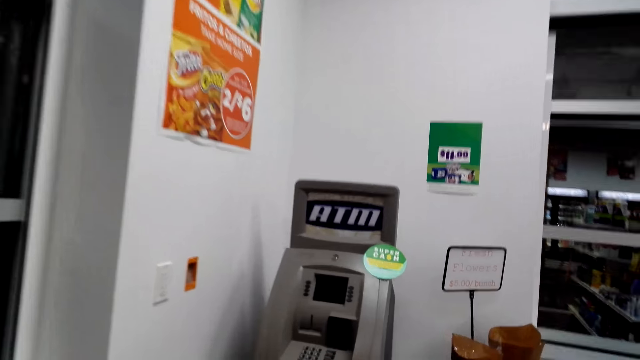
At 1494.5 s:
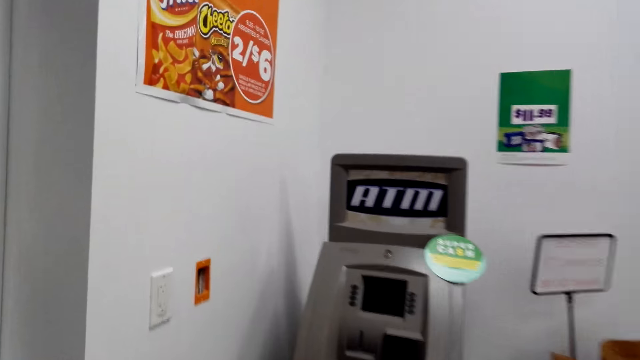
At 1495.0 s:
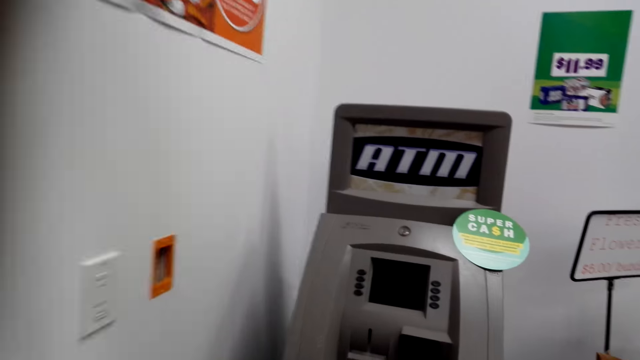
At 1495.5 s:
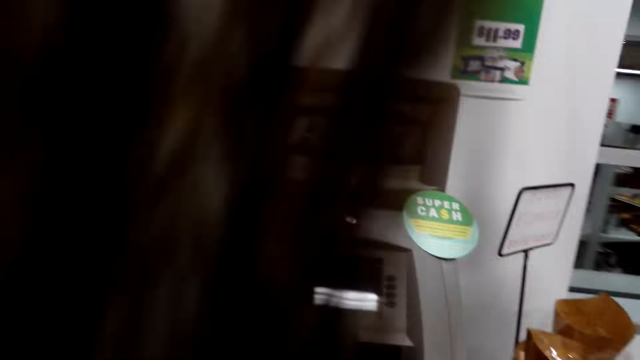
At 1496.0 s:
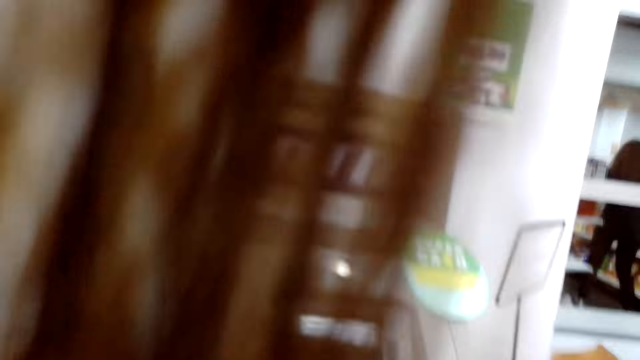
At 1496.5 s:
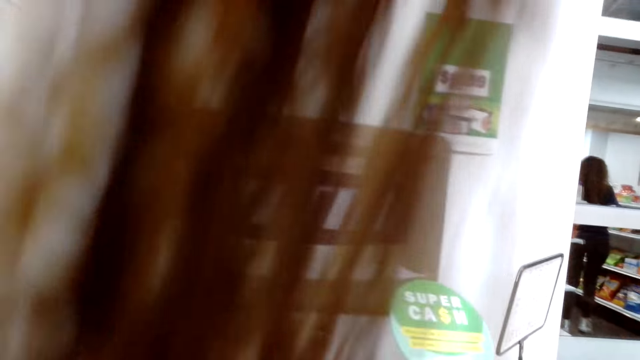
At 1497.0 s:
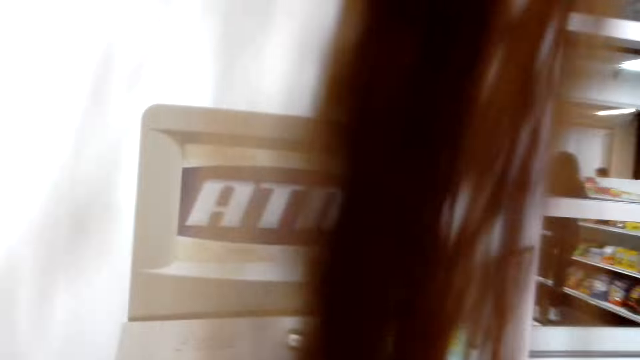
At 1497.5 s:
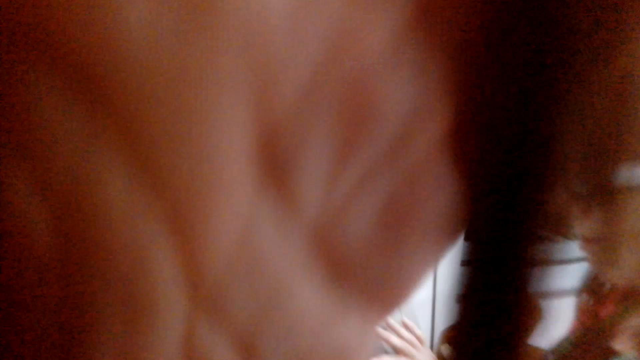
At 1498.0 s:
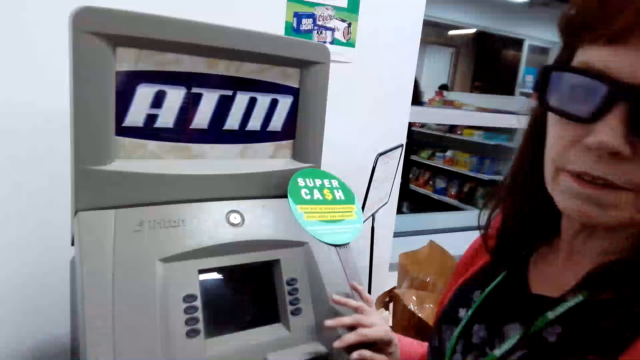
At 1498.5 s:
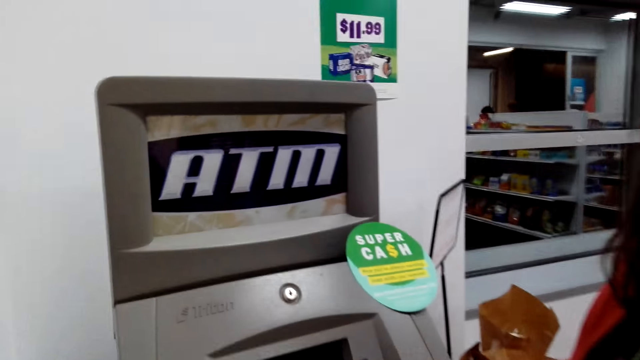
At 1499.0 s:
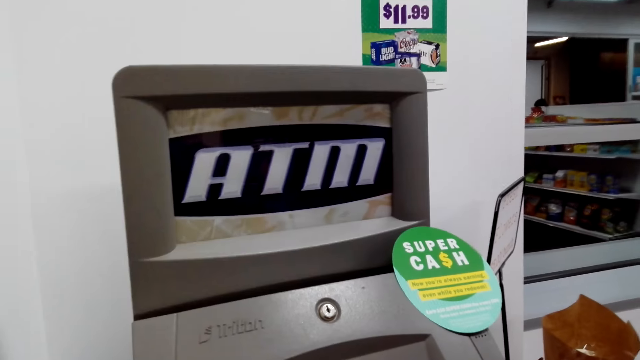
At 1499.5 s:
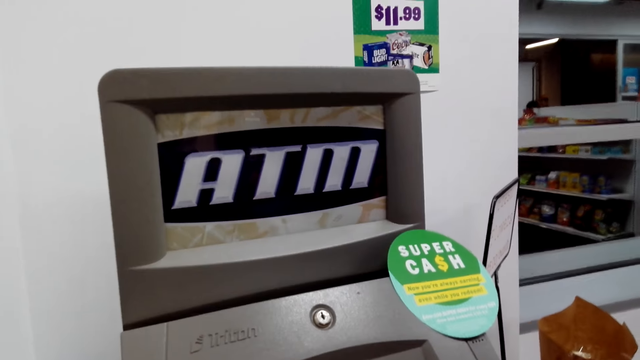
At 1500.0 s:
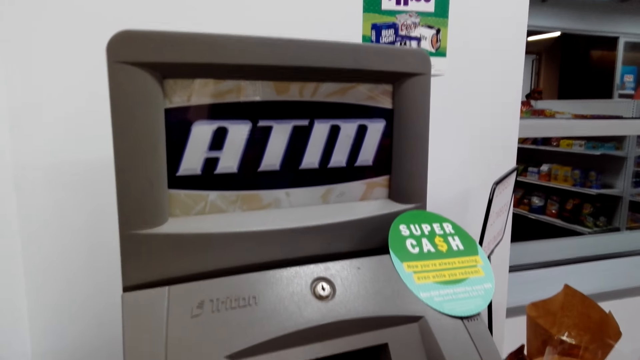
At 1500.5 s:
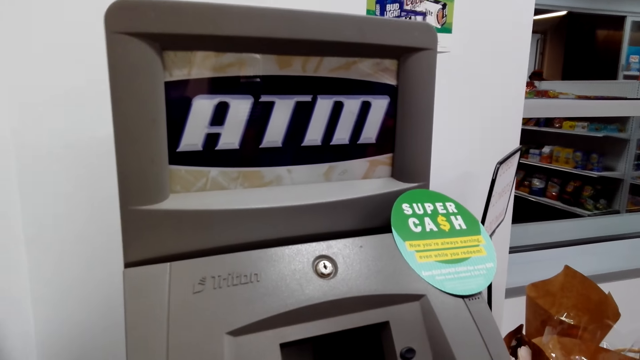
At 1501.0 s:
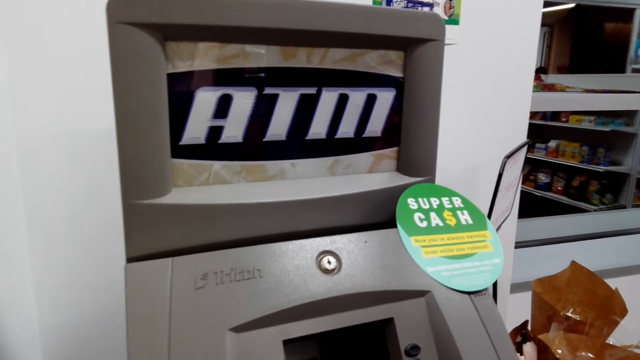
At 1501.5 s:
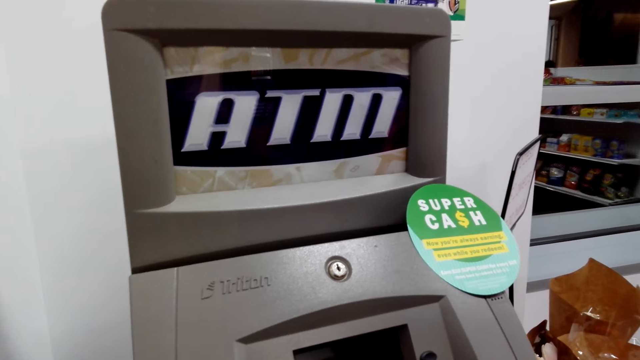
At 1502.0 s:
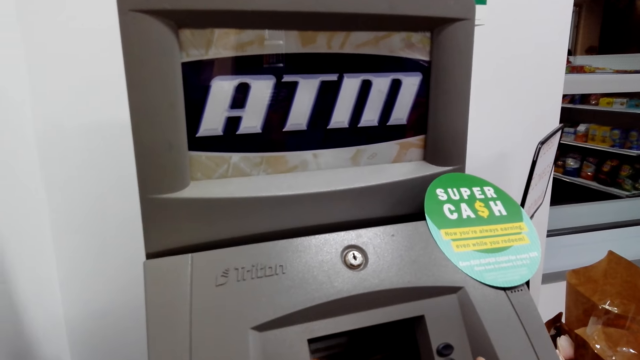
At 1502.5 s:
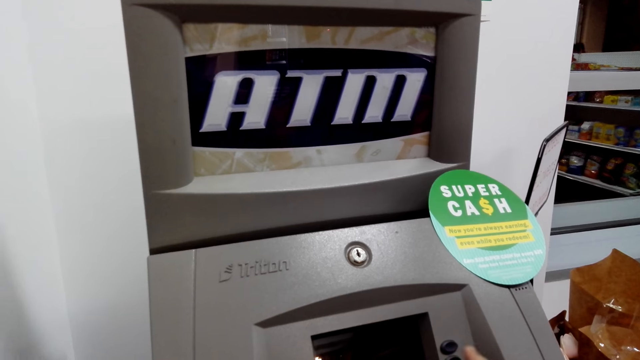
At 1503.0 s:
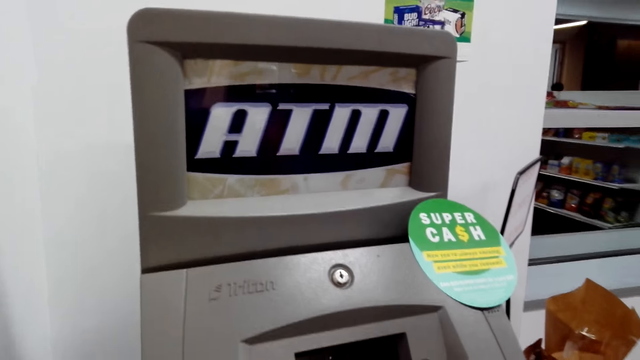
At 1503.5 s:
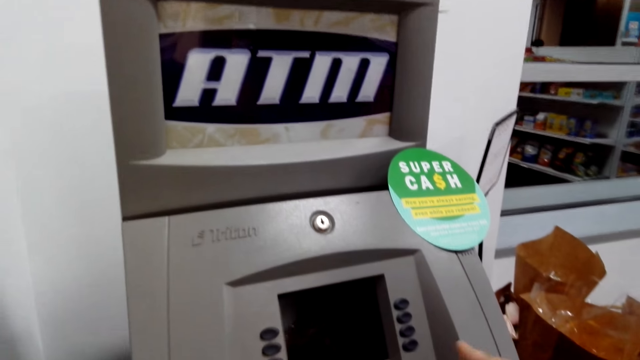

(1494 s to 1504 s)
The camera wearer walks towards the ATM machine. A woman places her hand on the ATM machine. The camera wearer adjusts her hair. The woman operates the ATM. The camera wearer looks around.

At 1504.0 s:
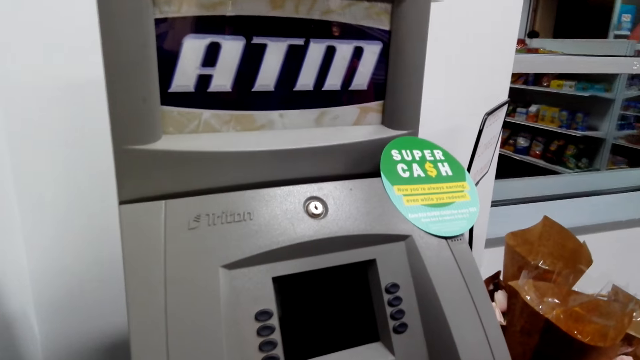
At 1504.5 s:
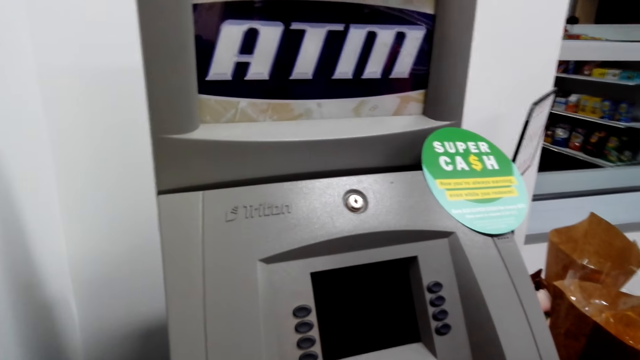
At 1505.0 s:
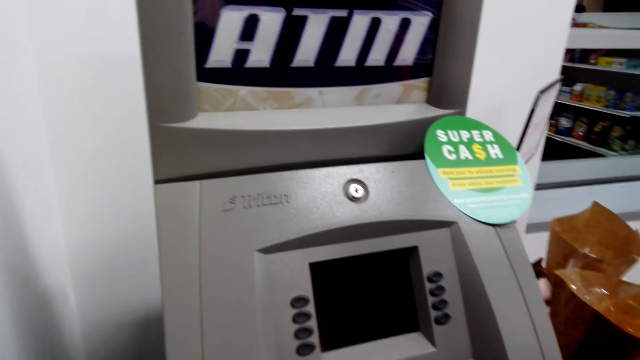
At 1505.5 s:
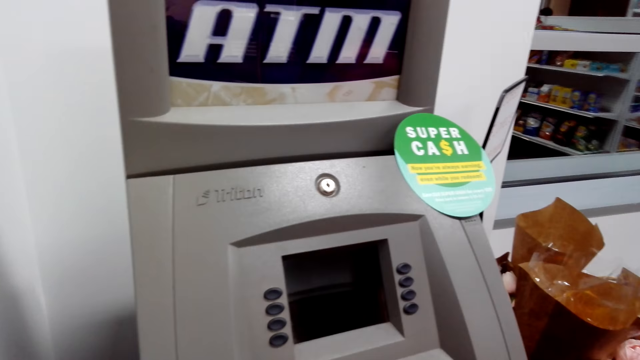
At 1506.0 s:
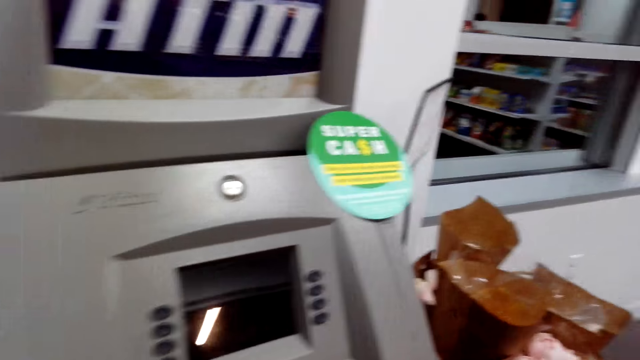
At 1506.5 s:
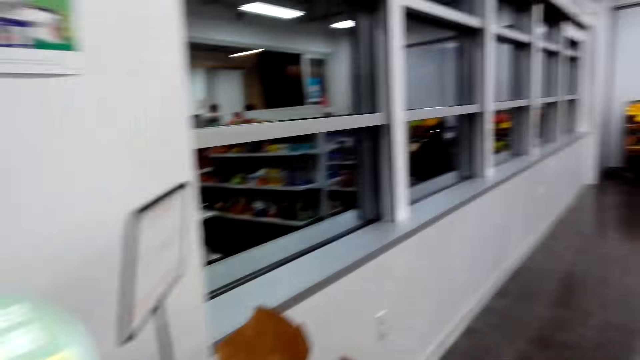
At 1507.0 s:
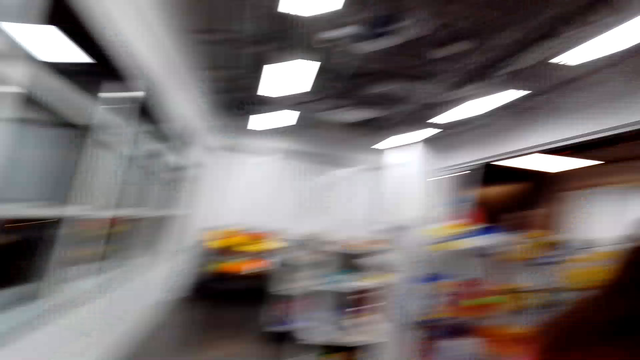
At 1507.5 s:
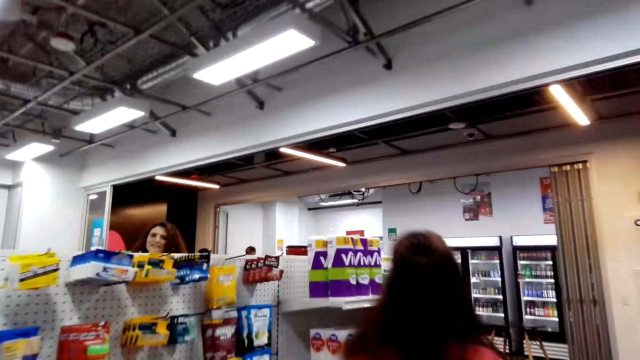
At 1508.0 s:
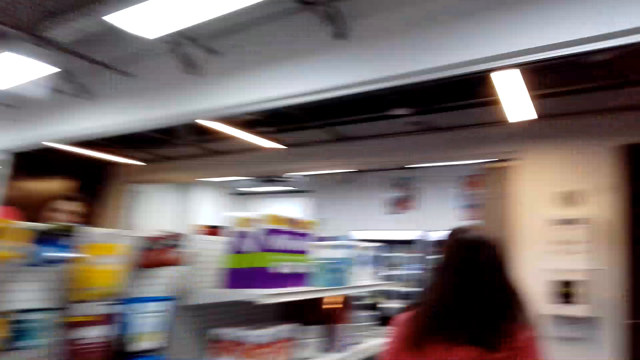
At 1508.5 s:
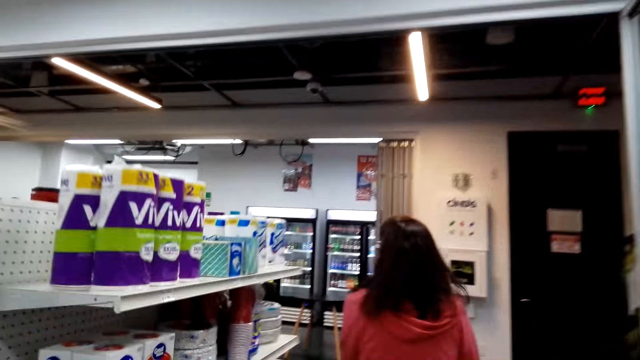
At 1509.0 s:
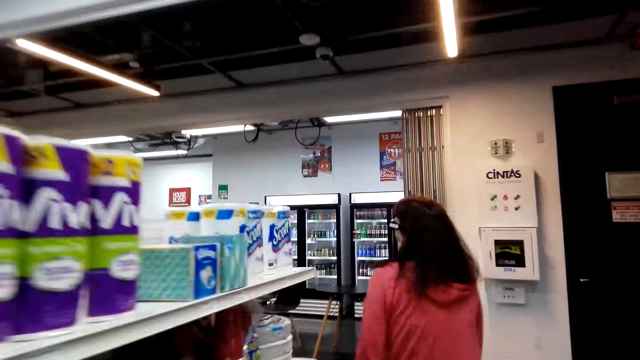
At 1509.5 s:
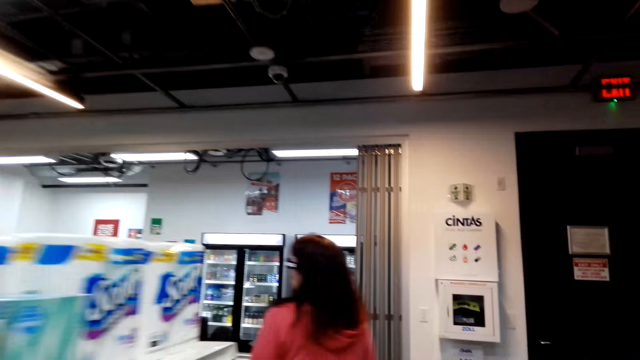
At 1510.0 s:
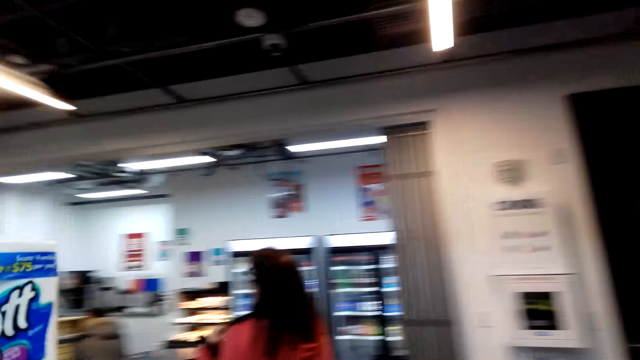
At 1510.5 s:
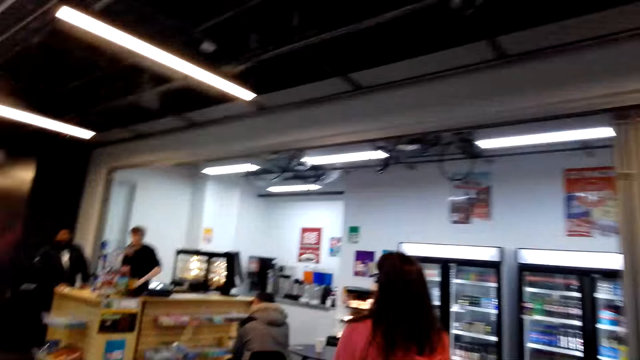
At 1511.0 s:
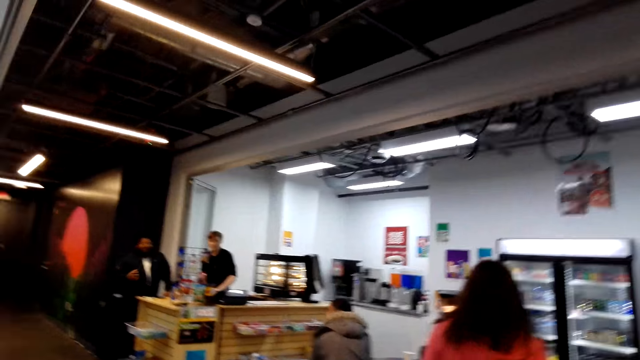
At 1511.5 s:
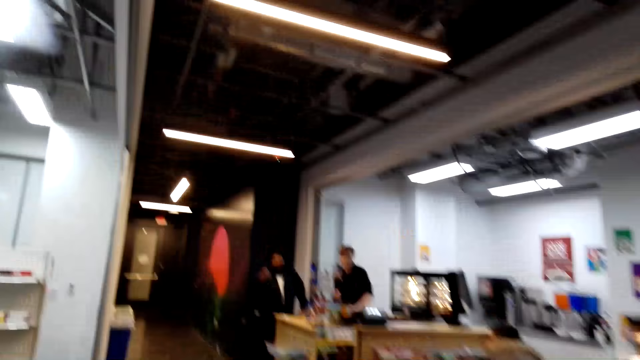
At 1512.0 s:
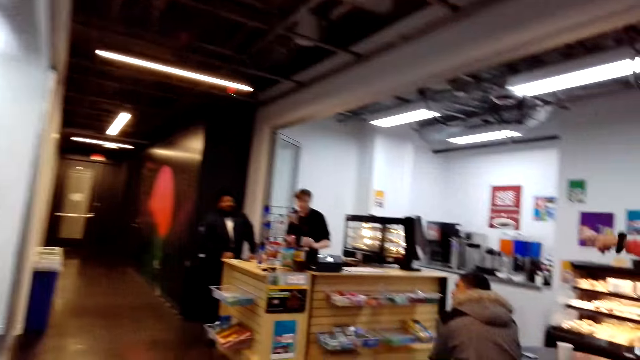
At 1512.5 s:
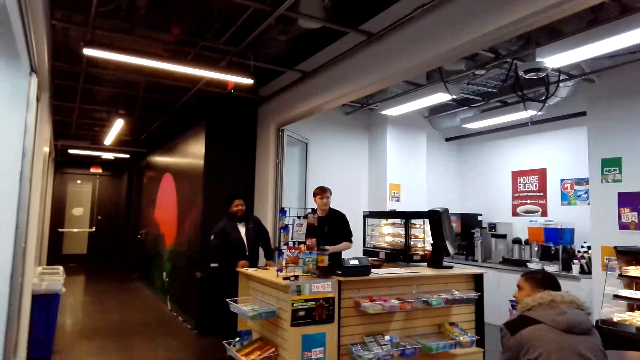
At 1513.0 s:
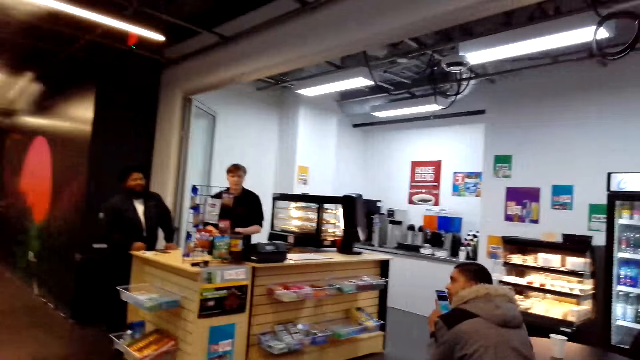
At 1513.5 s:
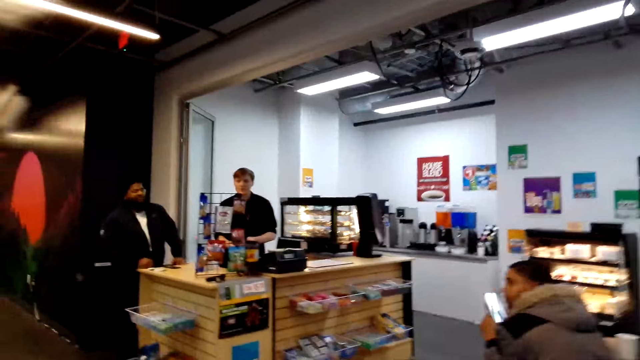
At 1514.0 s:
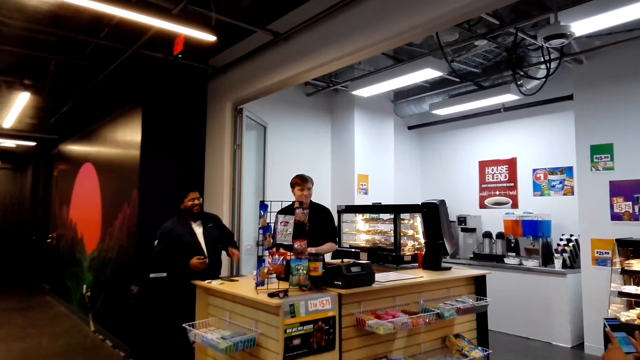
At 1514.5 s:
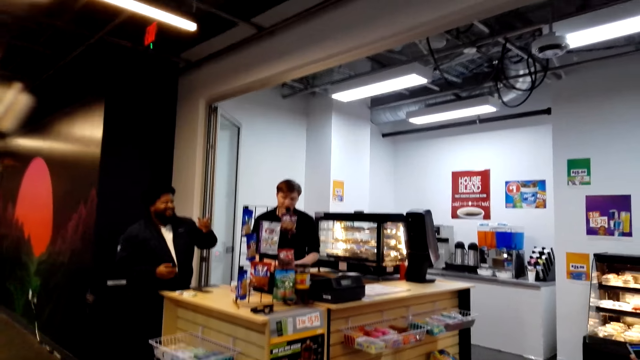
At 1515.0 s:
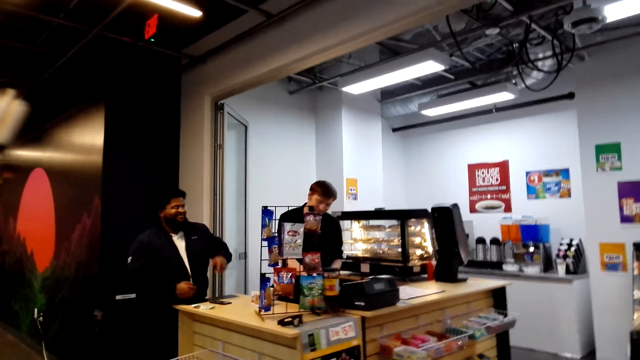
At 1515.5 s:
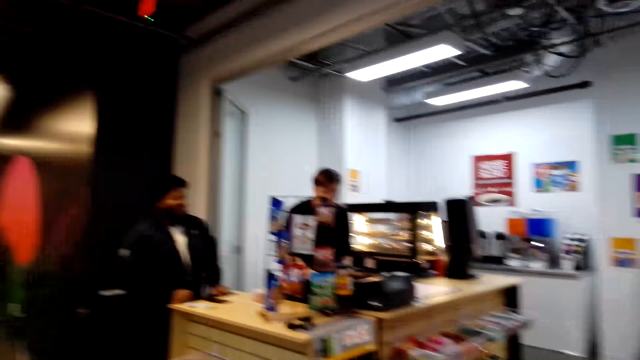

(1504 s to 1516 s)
The camera wearer looks around. They walk around the supermarket. A woman walks around. The camera wearer converses with the woman. They walk around.
